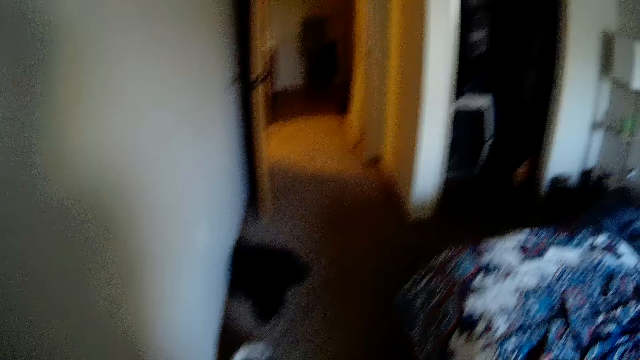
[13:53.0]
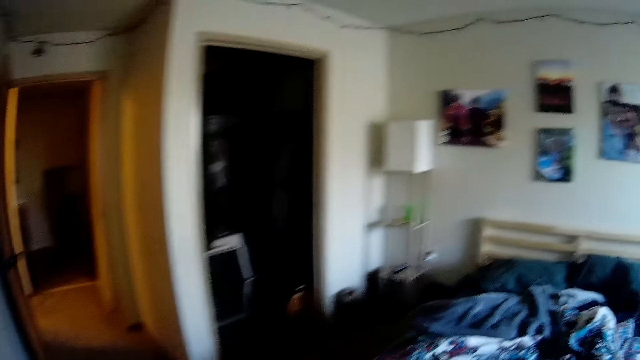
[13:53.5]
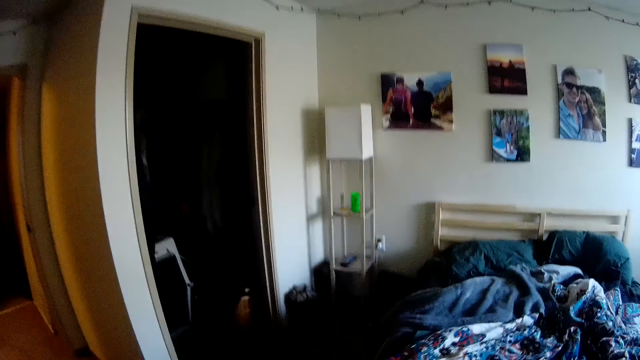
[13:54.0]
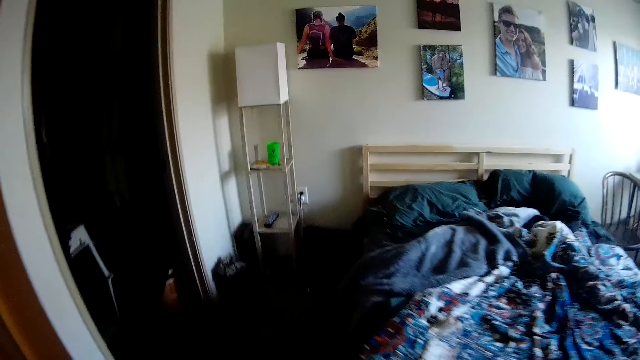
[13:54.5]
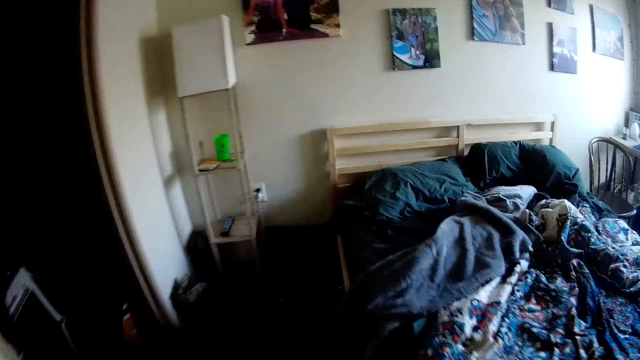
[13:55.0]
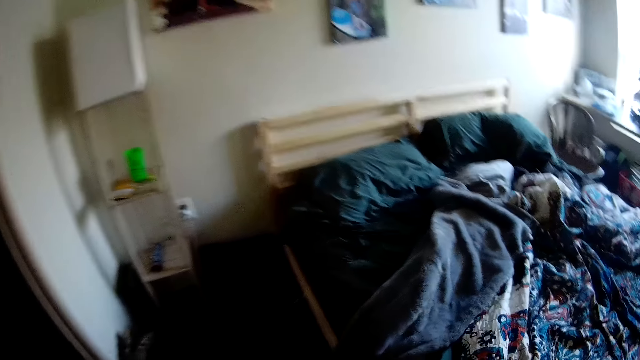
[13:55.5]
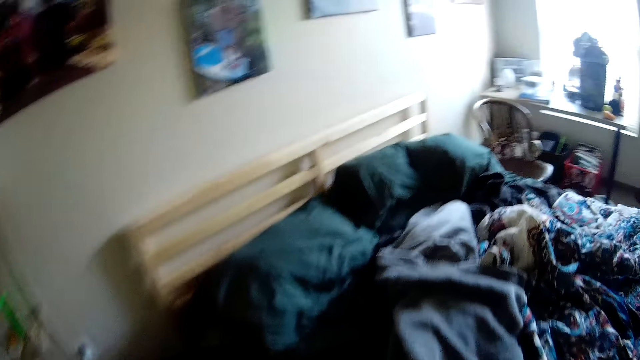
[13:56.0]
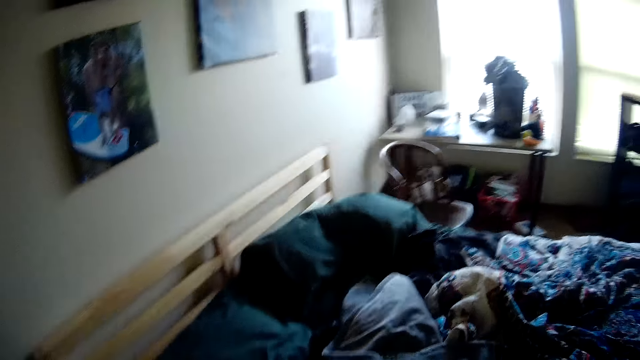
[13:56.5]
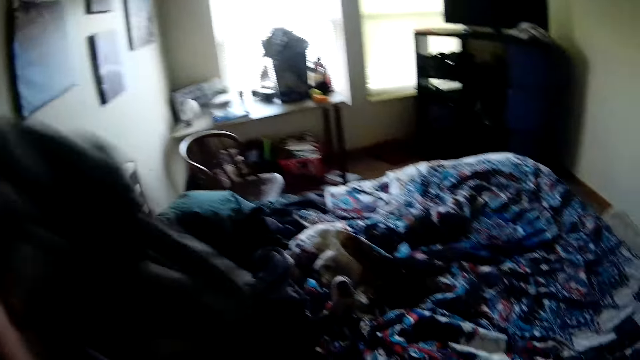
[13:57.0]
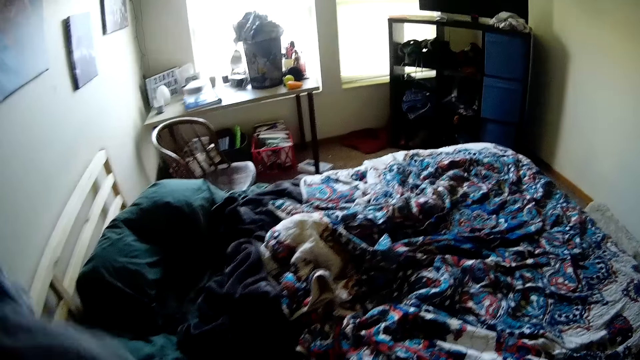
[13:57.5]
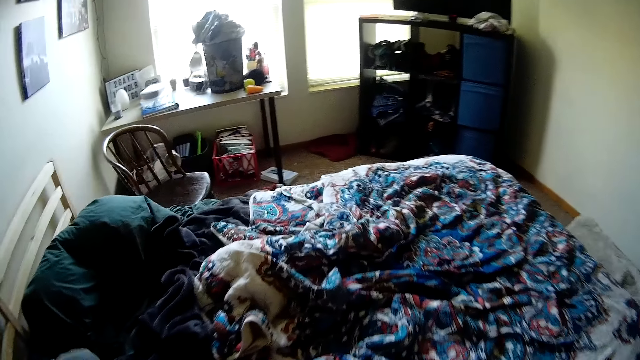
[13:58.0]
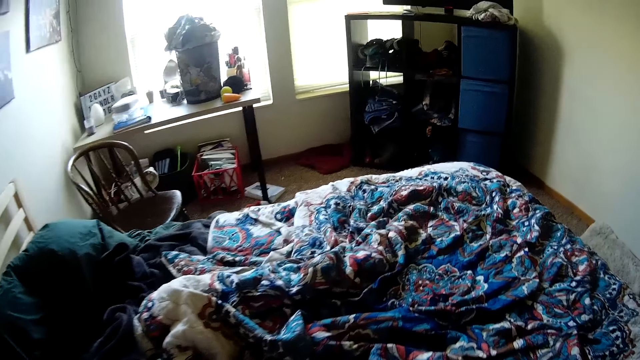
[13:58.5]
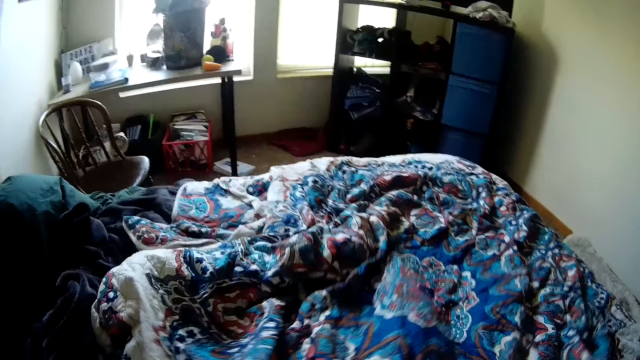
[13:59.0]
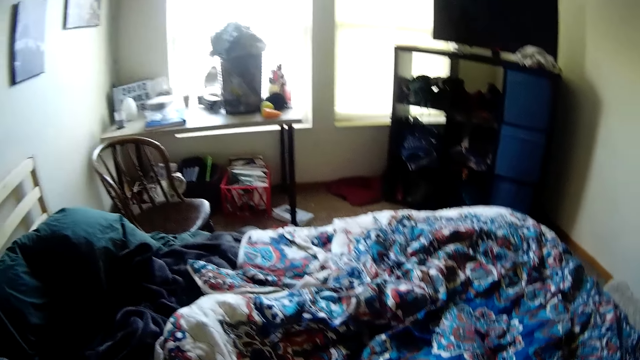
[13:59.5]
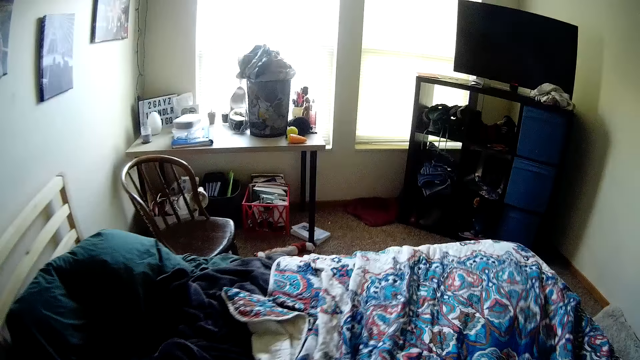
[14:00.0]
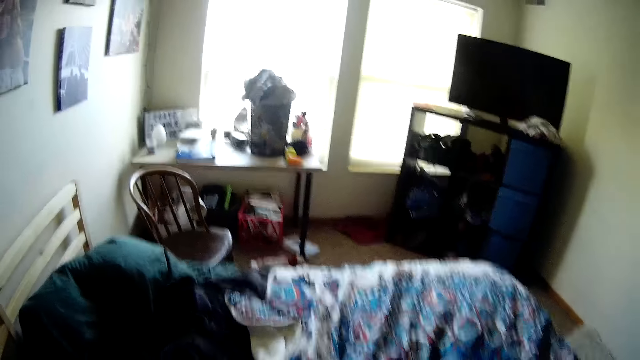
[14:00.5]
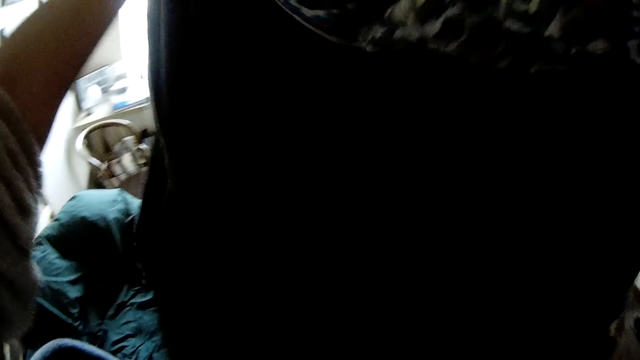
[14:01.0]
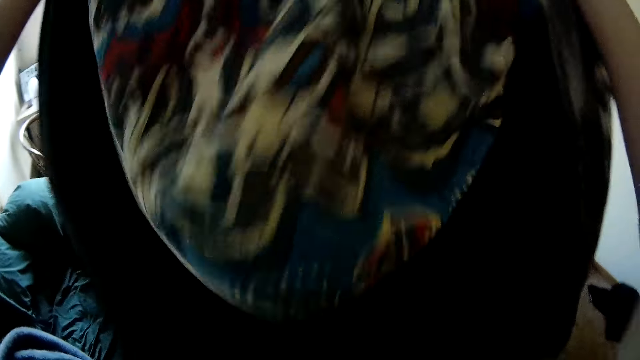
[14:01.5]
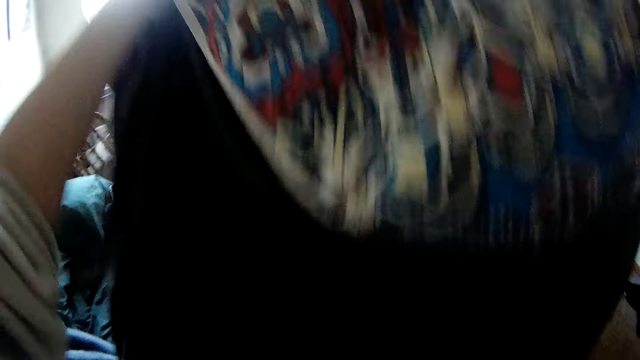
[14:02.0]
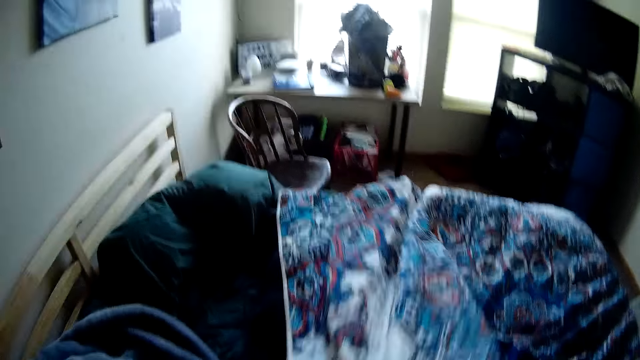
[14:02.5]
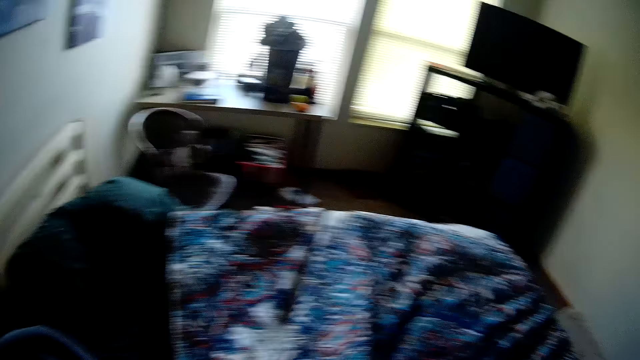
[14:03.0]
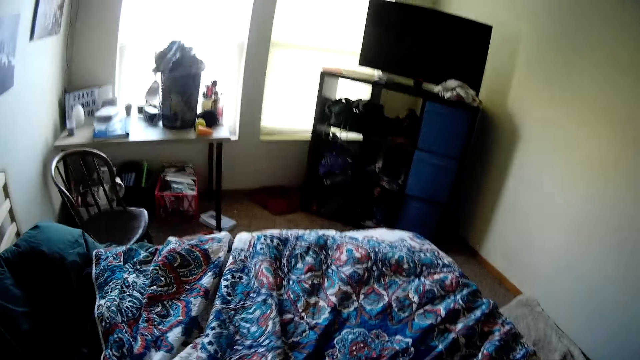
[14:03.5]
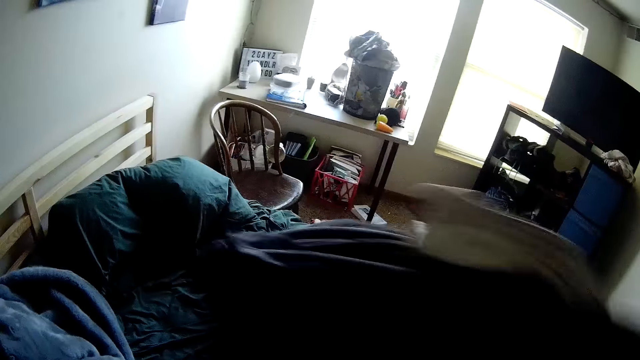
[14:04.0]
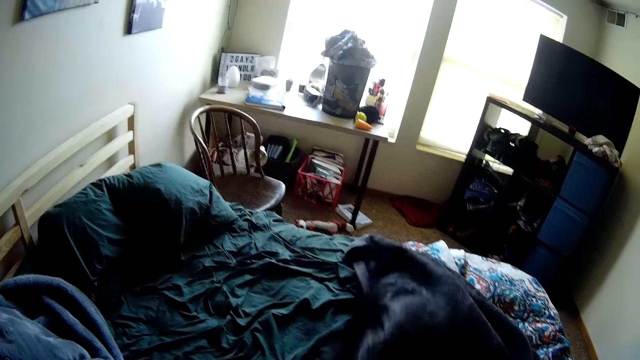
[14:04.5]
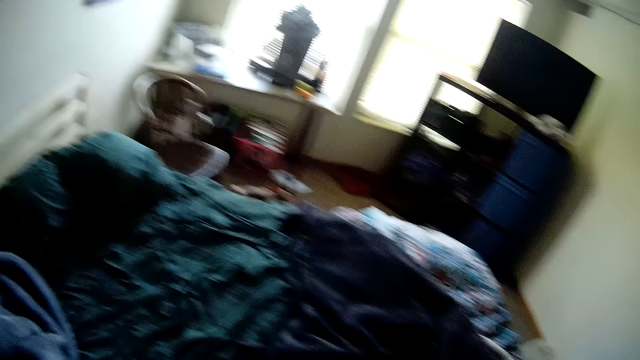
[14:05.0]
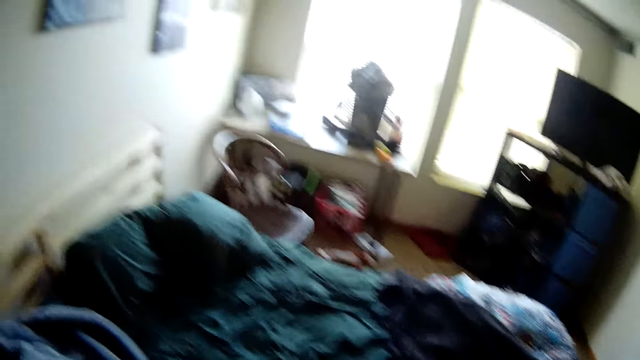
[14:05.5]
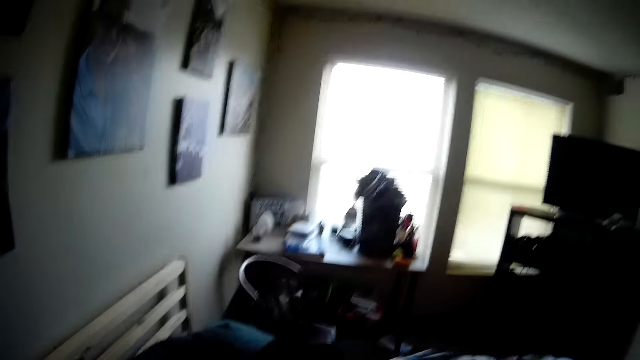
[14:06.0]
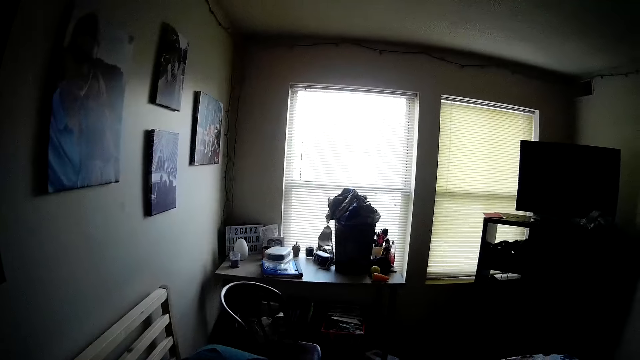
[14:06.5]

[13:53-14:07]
The camera wearer moves a cloth on the mattress with her left hand. She picks up a bedding. She pulls a bed cover or blanket from the mattress. She lifts the bed cover on the mattress. She turns a part of the bed cover sideways. She drops the blanket.

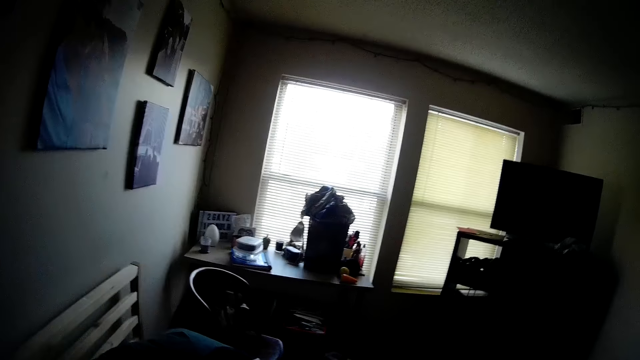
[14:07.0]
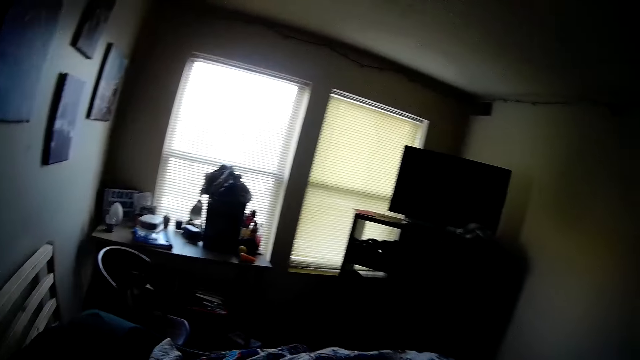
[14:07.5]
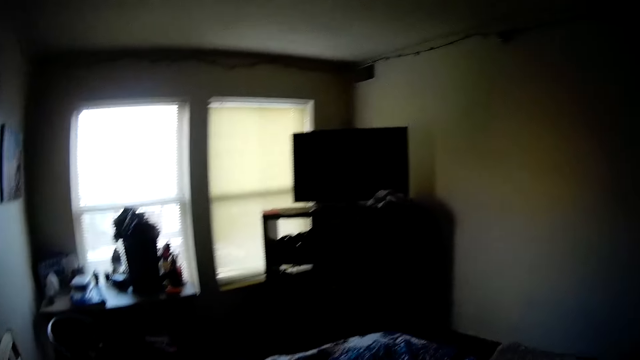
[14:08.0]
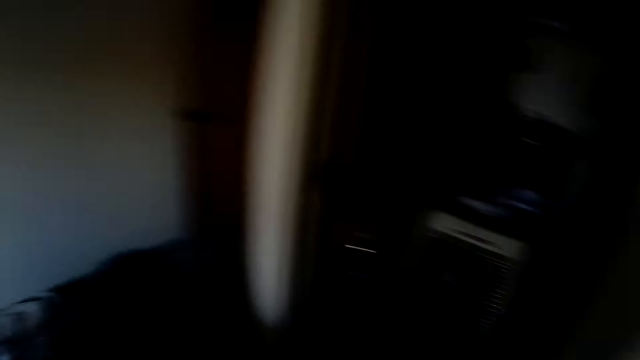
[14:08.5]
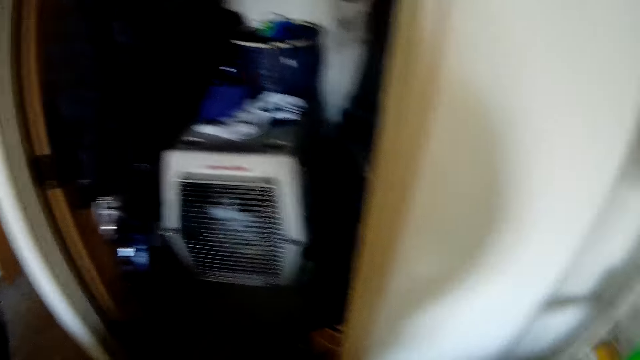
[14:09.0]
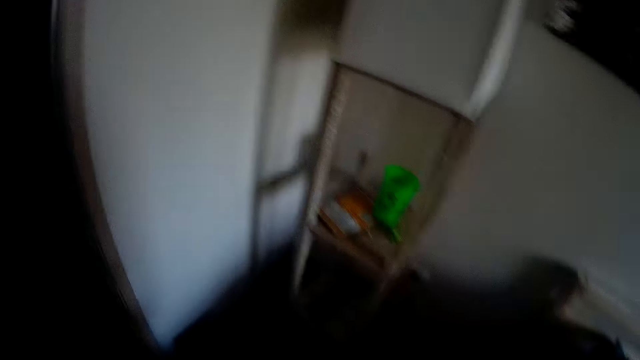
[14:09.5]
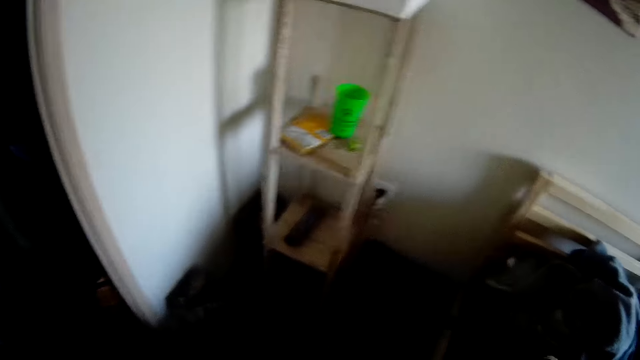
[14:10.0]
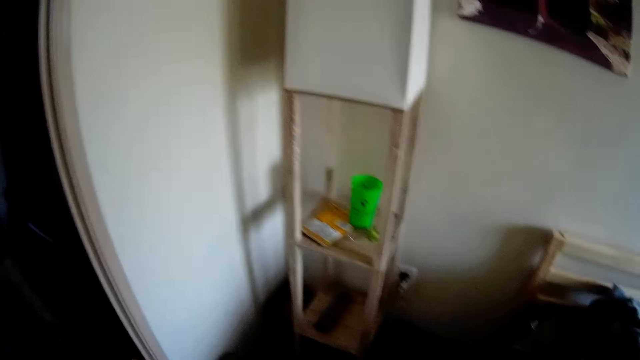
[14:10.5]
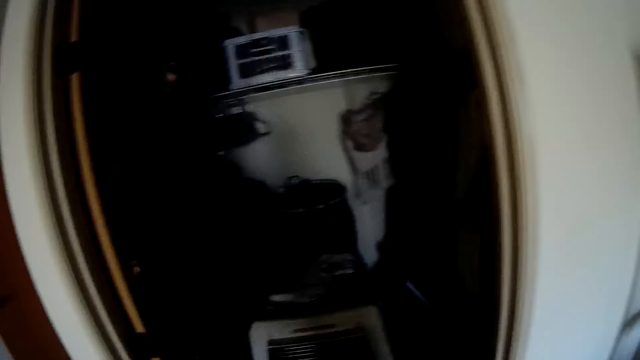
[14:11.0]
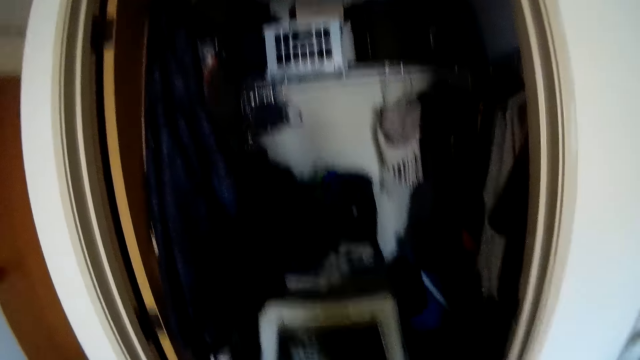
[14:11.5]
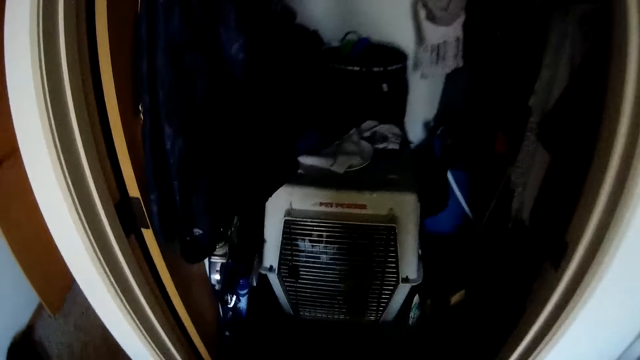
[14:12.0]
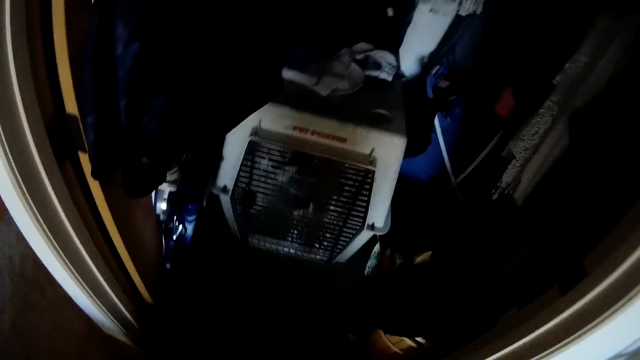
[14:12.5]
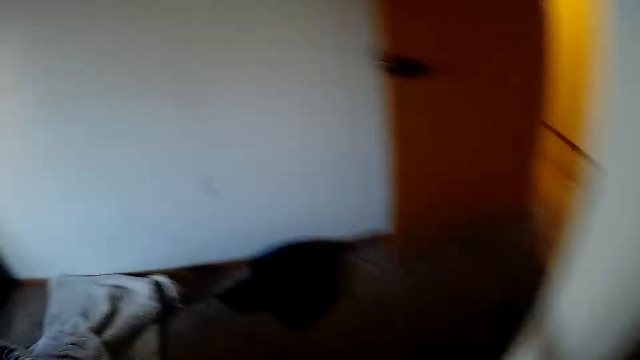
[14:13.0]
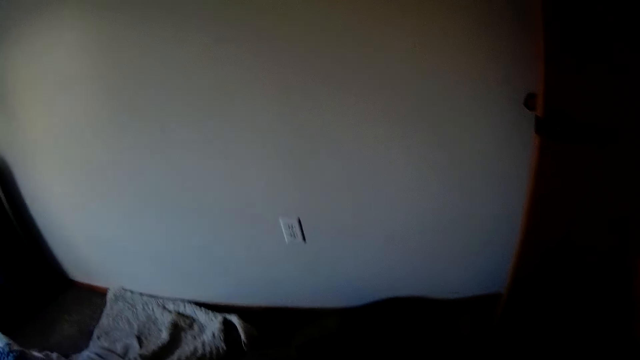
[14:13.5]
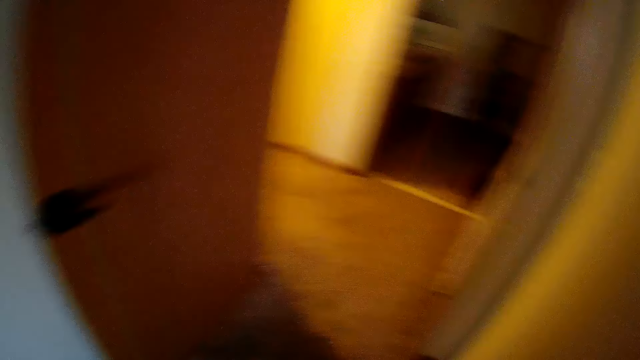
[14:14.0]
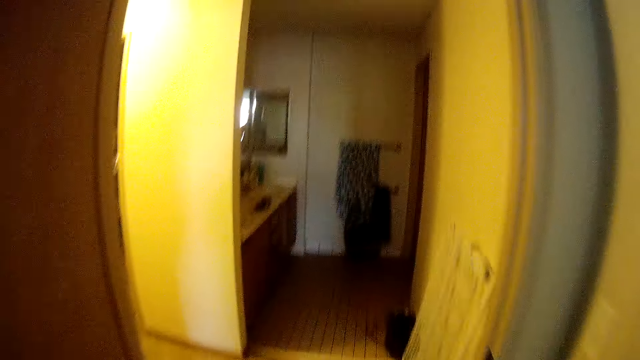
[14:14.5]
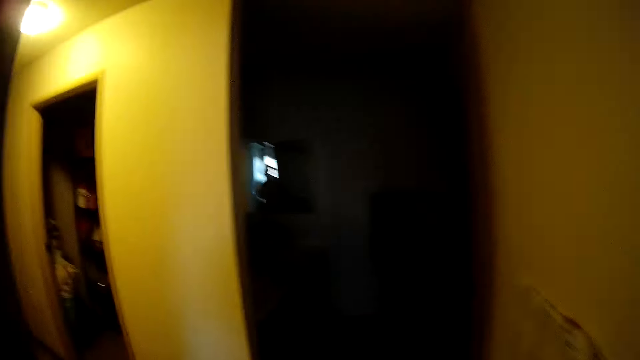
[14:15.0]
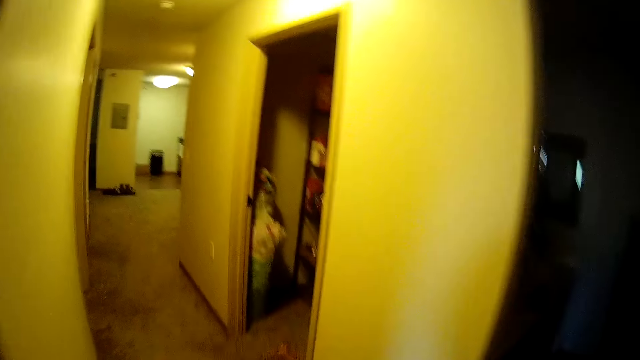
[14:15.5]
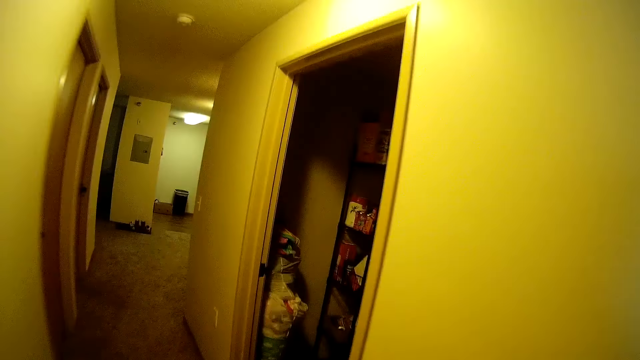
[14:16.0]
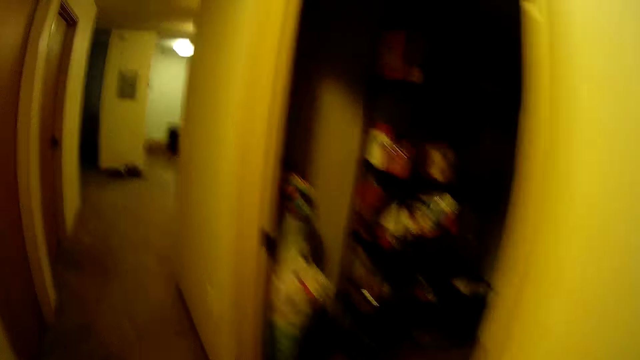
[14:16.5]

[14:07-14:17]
The camera wearer turns around towards the dog cage. They walk around the room. They walk out of the room towards the refrigerator. They walk around the house.
